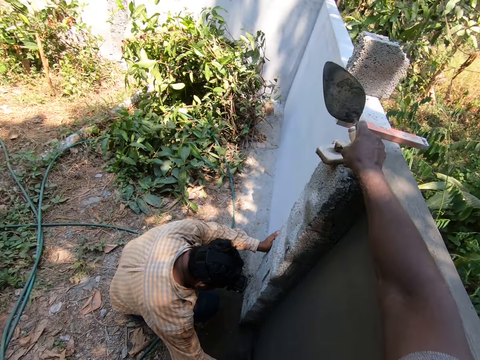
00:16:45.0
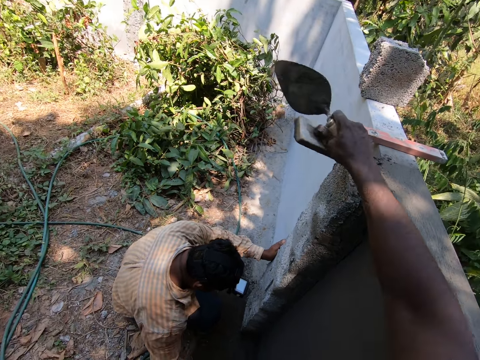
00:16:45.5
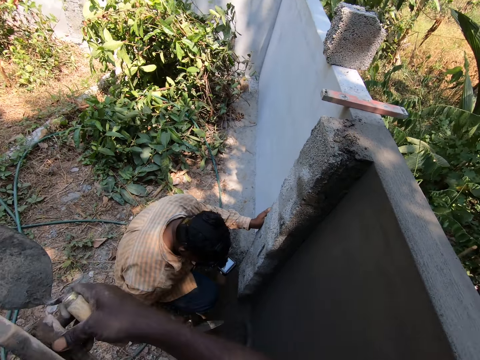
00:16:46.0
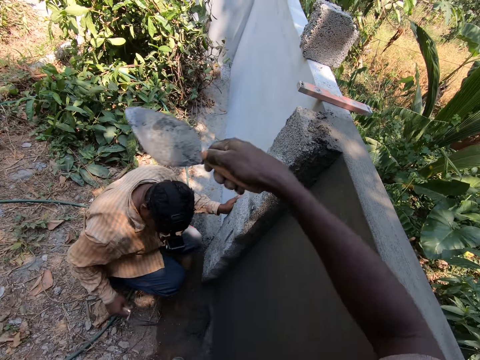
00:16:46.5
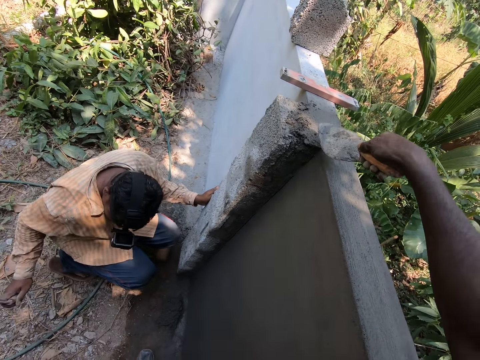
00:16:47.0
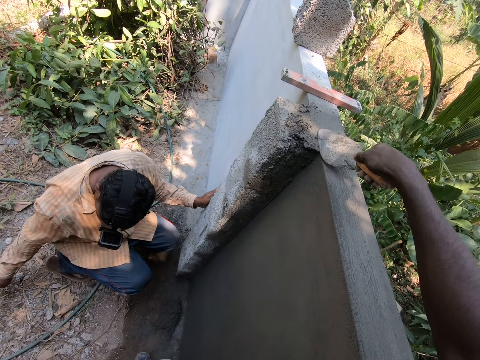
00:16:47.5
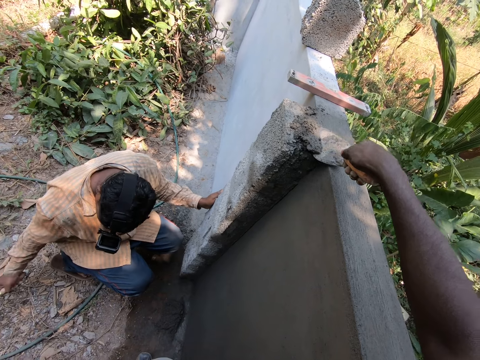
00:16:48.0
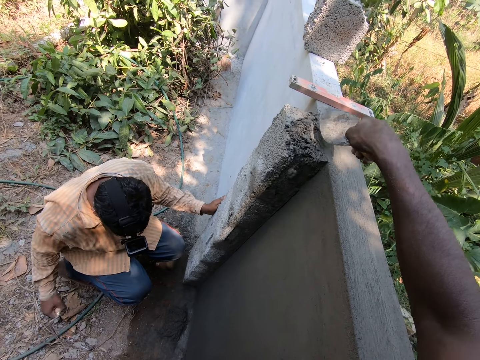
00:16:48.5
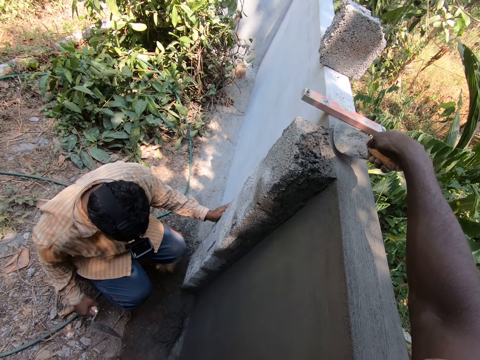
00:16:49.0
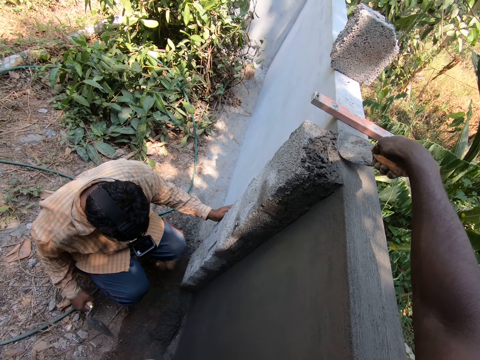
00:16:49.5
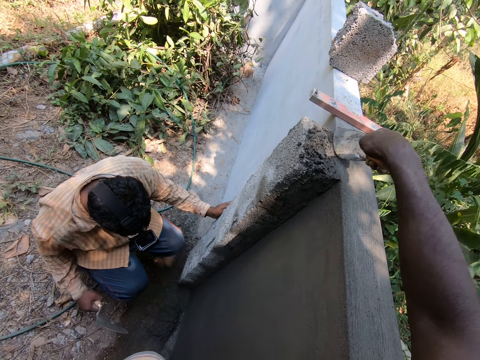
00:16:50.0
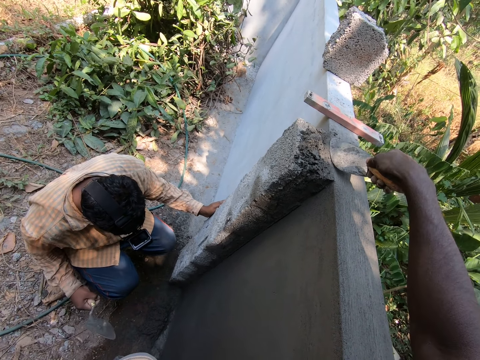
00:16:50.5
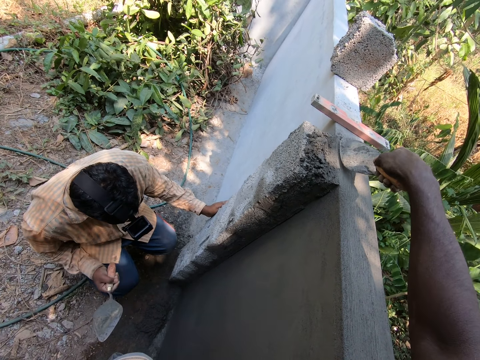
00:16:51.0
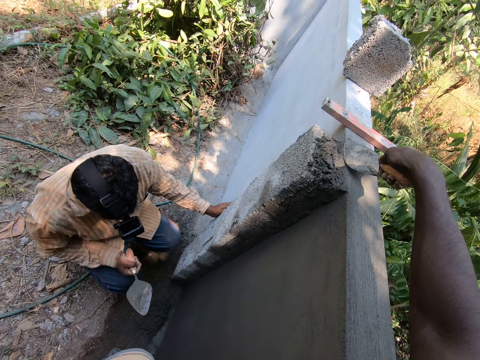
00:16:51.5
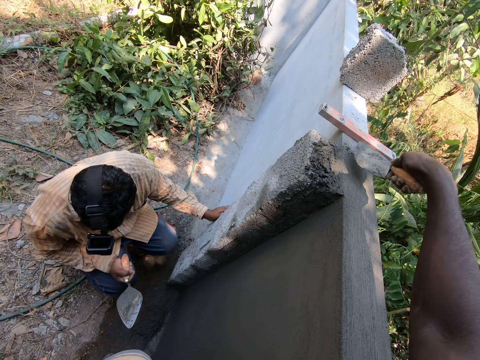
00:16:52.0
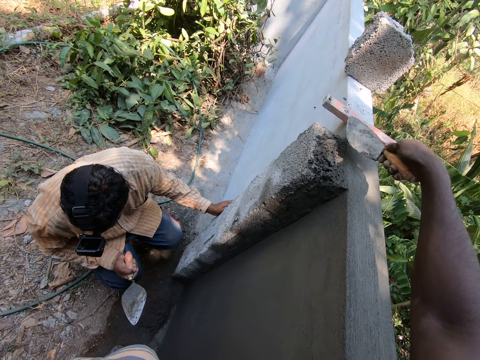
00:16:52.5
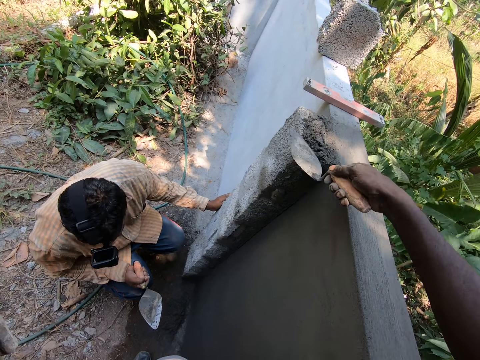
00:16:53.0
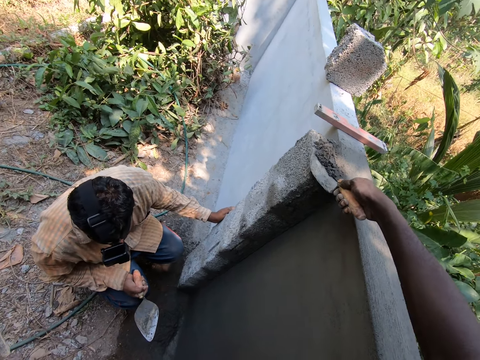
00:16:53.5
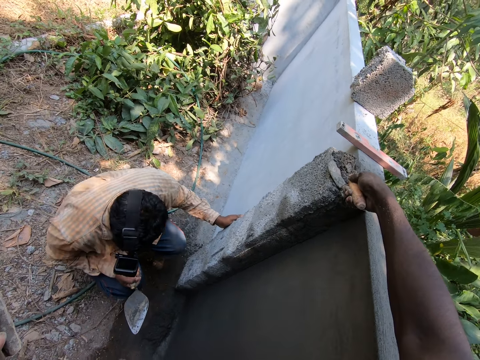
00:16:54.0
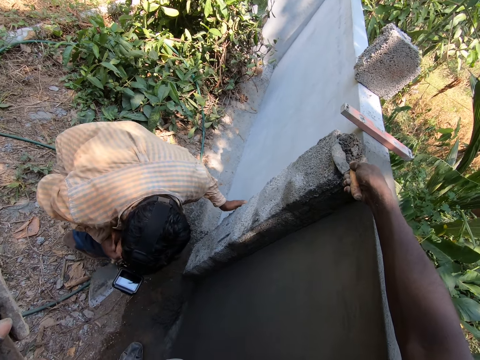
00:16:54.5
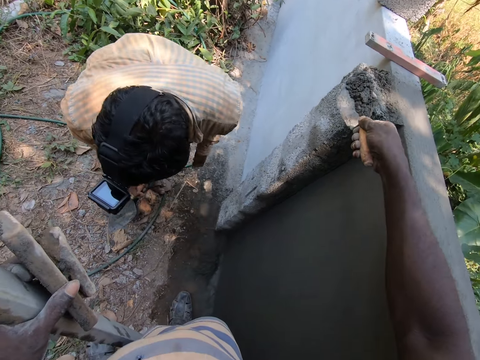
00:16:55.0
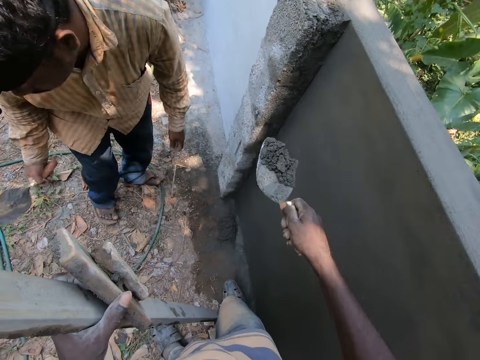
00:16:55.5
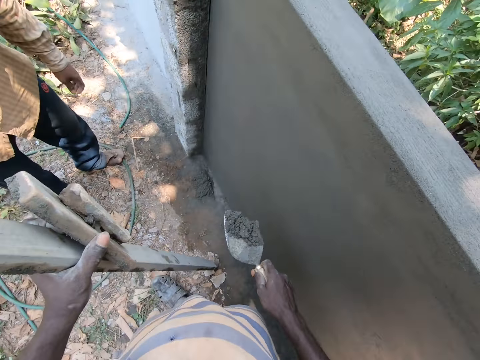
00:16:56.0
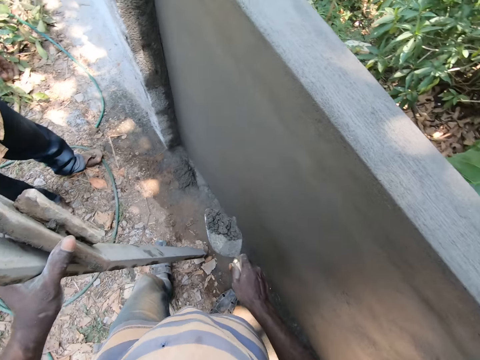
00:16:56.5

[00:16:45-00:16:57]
The camera wearer picks up the trowel wood with his right hand. He cuts mortar on the wall with a trowel. He holds the trowel wood with his left hand. He removes the plaster from the wall with the trowel with his right hand. He scoops the mortar with the trowel.

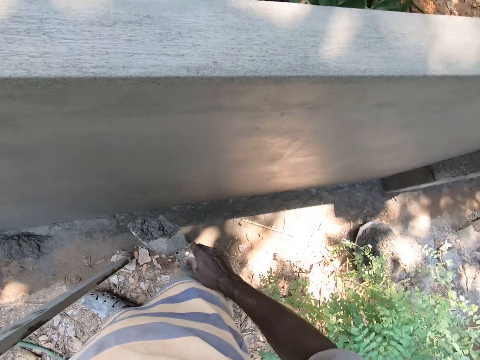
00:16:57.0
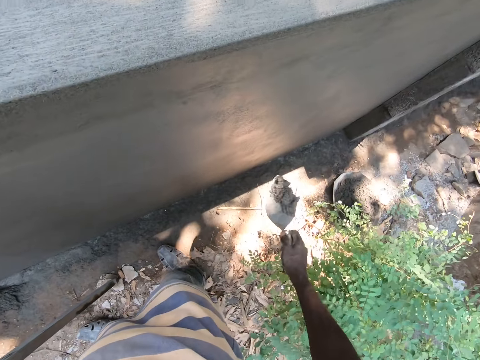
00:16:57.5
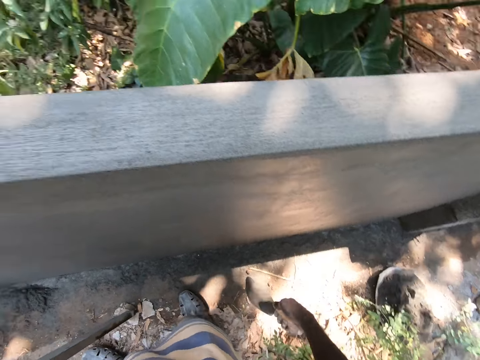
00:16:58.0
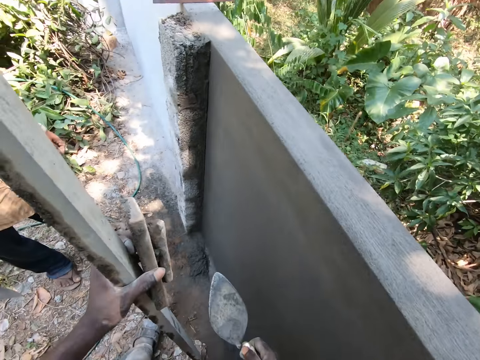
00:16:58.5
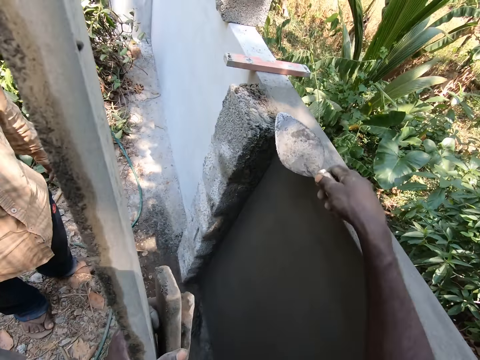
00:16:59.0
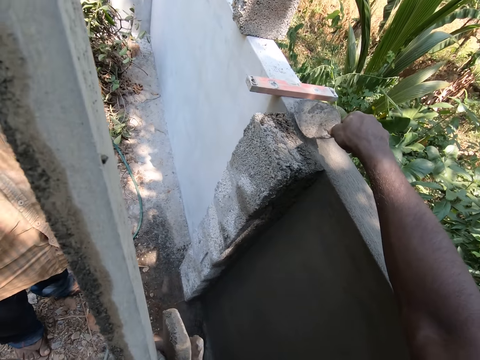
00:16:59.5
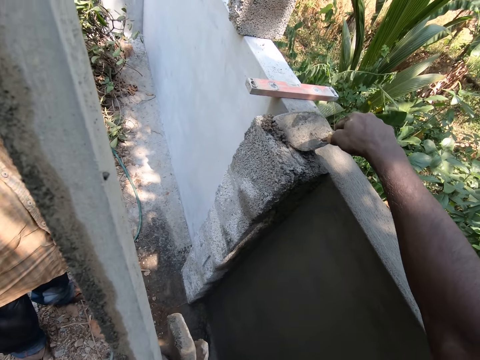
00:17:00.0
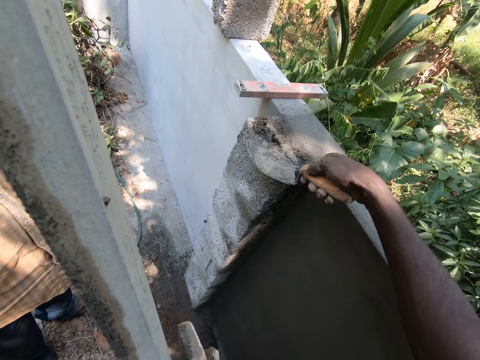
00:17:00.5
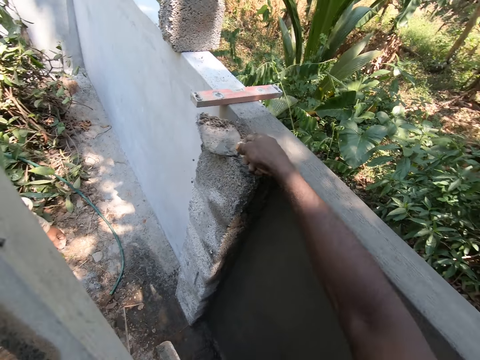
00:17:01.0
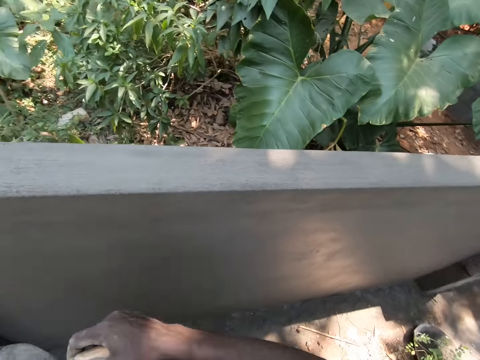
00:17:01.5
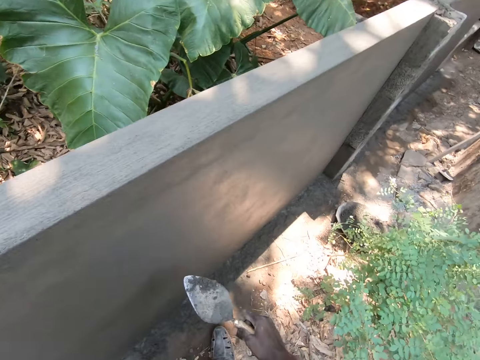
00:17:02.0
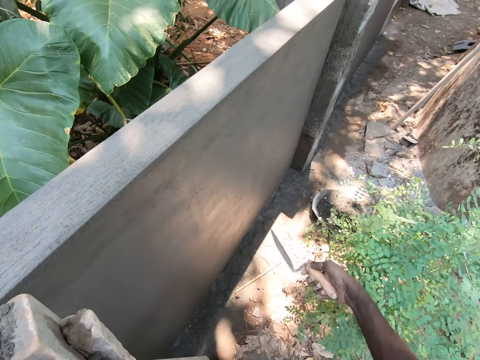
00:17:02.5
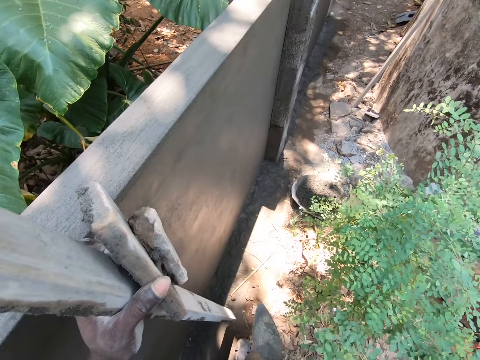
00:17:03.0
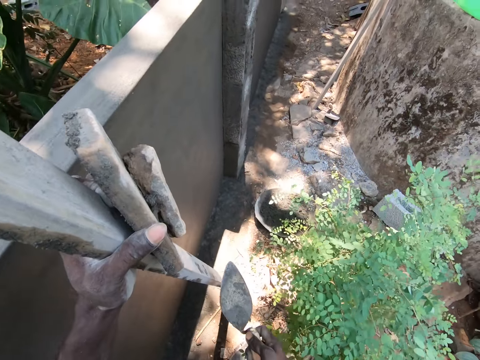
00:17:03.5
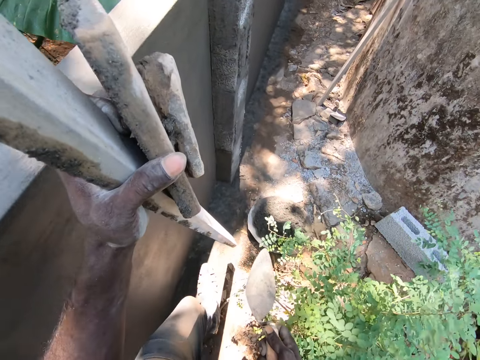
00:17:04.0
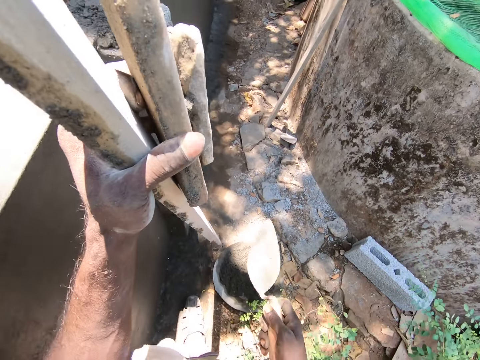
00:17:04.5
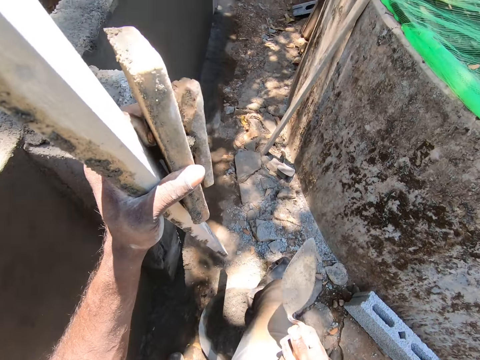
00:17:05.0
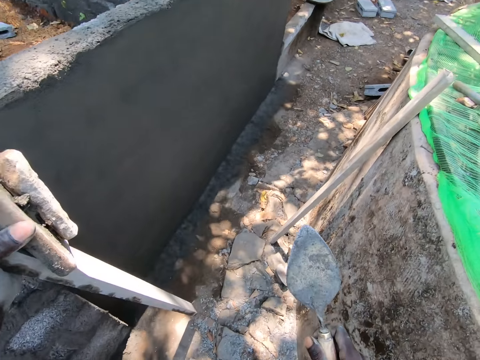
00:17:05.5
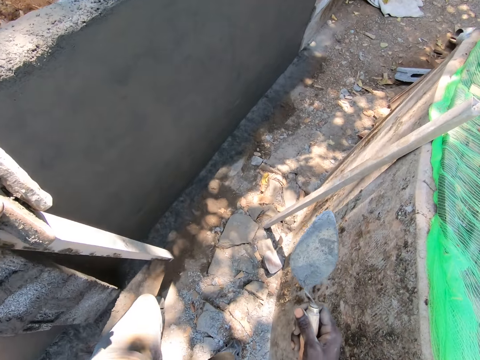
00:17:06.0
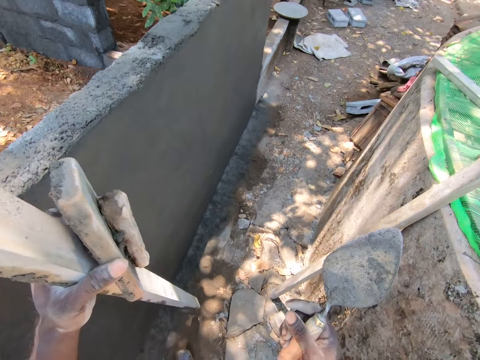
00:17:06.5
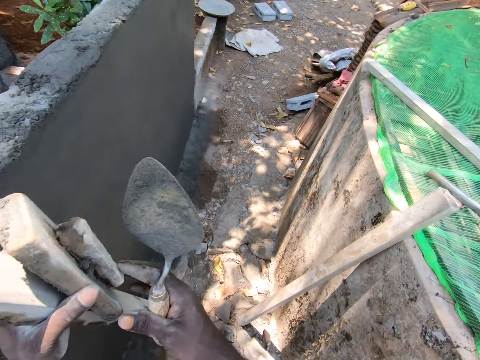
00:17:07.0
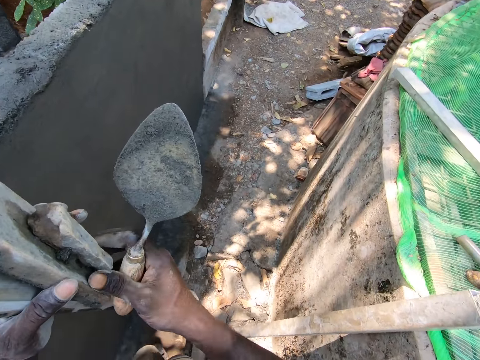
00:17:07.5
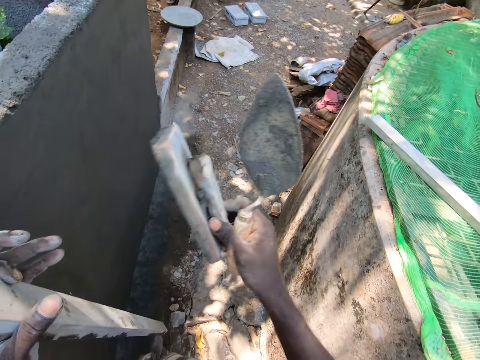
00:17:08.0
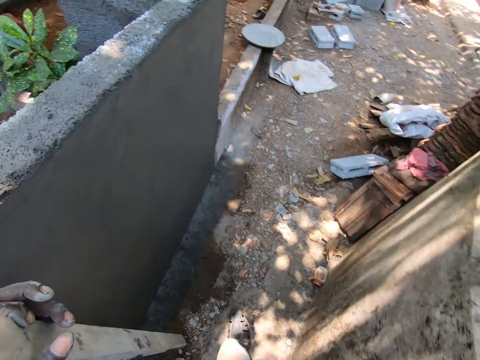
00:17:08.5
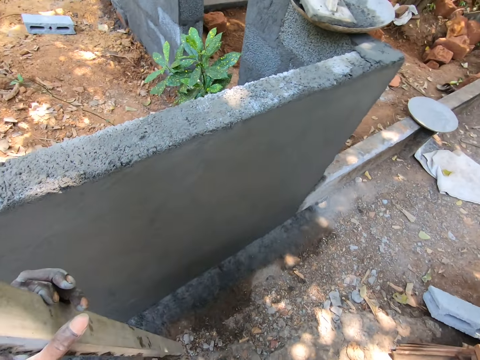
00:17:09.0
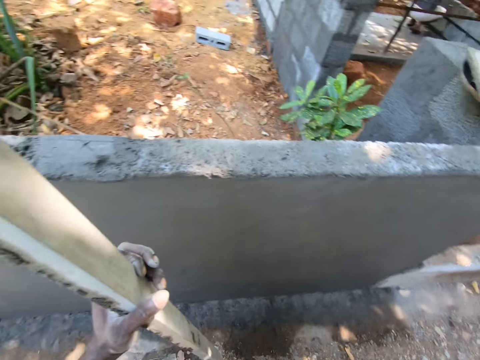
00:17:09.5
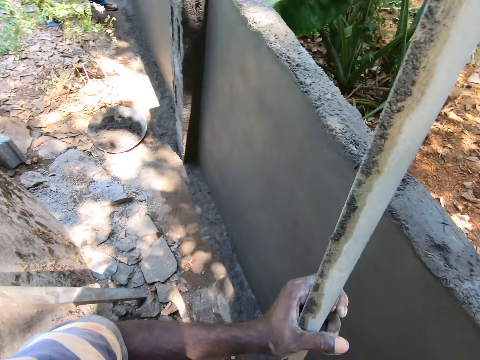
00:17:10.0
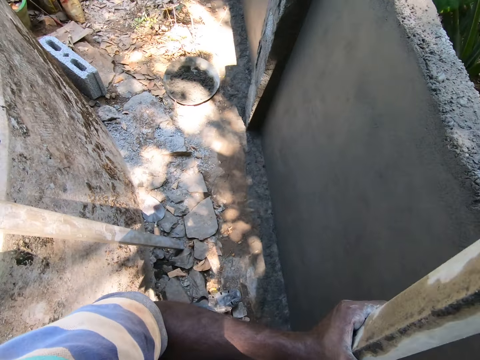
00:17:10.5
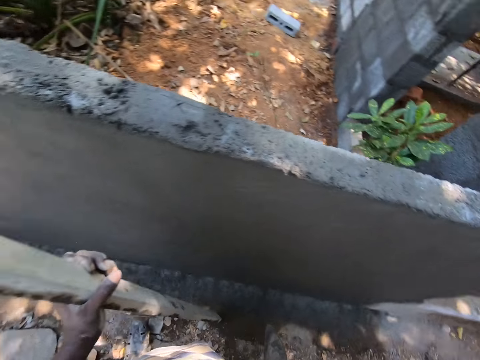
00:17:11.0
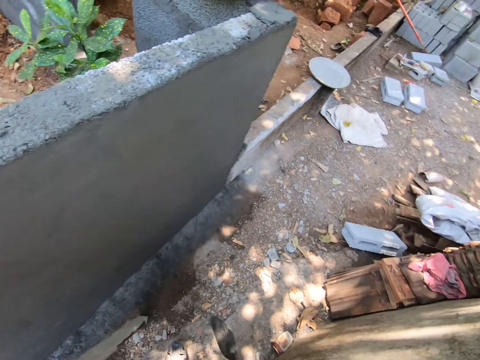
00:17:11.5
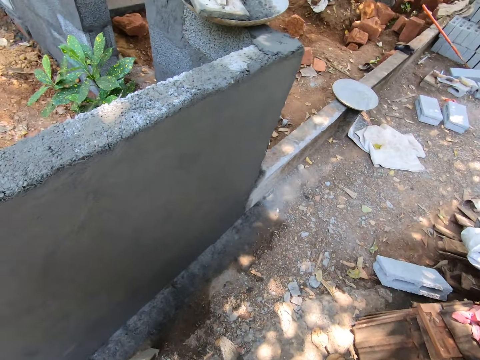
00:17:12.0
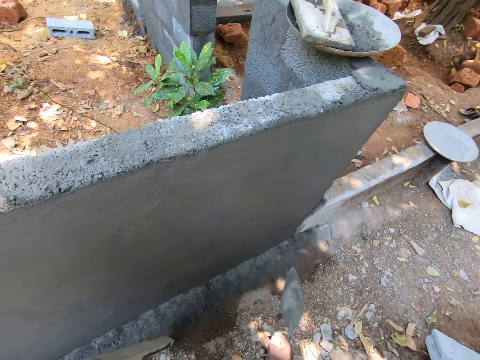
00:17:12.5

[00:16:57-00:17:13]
The camera wearer throws the plaster or mortar on the plate with the trowel with his right hand. He scoops the mortar with the trowel. He removes the plaster from the wall with the trowel with his right hand. He converses and throws the plaster on the plate with the trowel with his right hand. He walks beside the wall. He takes a wooden float or trowel wood with his right hand. He holds the trowel wood with his right hand and puts down the trowel wood with his right hand. He looks around.
